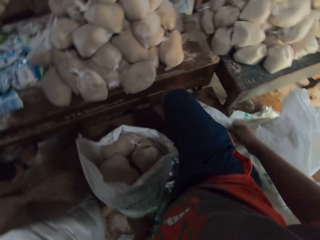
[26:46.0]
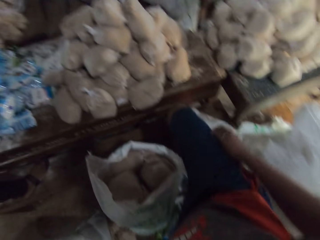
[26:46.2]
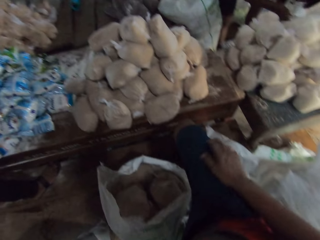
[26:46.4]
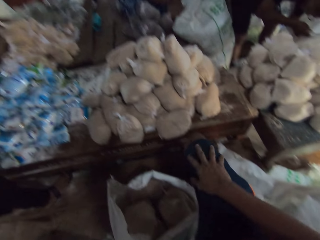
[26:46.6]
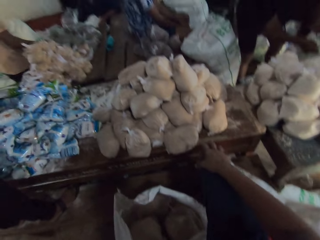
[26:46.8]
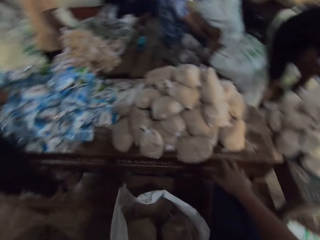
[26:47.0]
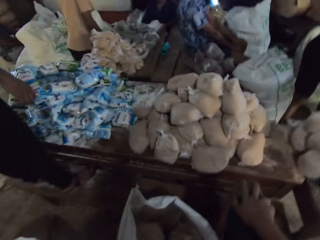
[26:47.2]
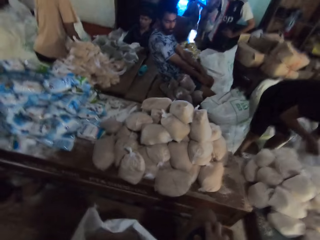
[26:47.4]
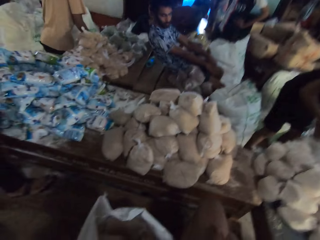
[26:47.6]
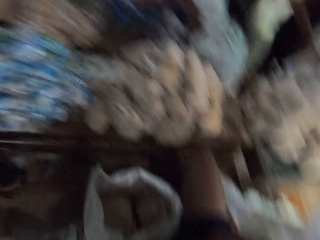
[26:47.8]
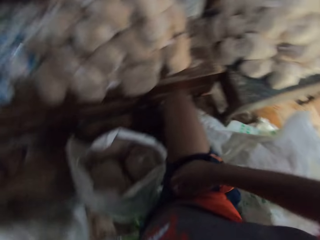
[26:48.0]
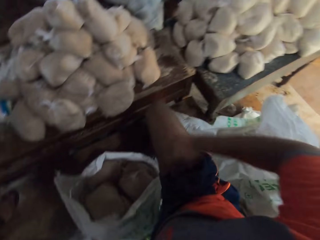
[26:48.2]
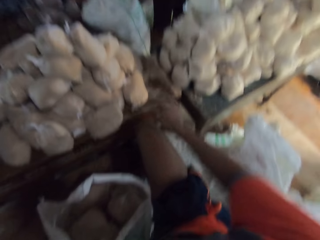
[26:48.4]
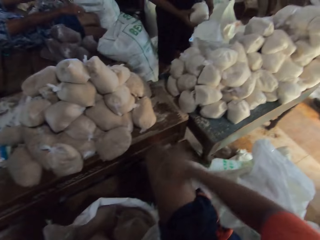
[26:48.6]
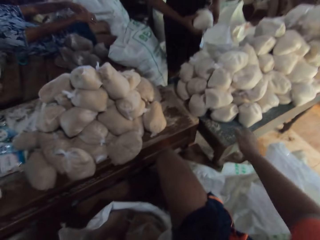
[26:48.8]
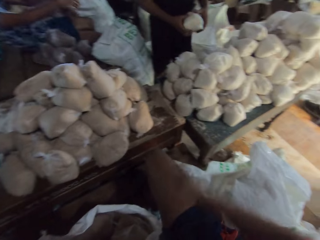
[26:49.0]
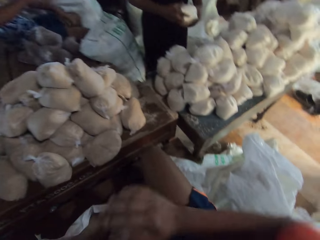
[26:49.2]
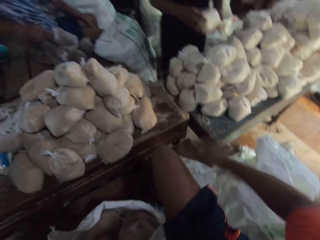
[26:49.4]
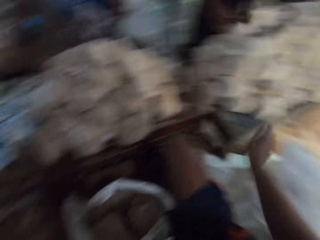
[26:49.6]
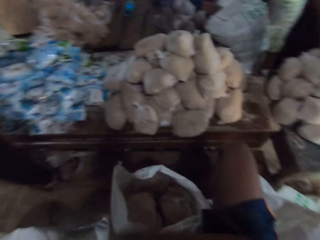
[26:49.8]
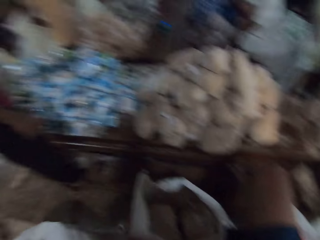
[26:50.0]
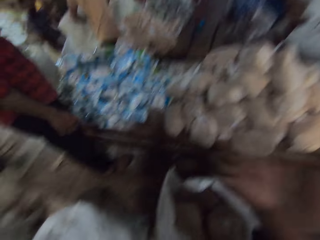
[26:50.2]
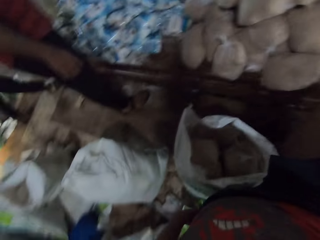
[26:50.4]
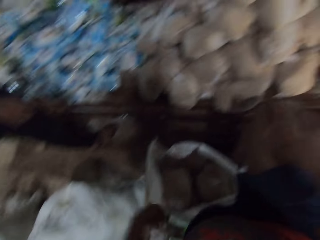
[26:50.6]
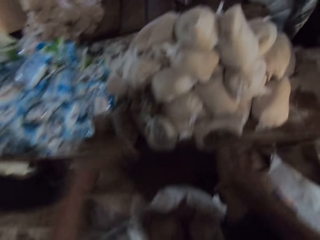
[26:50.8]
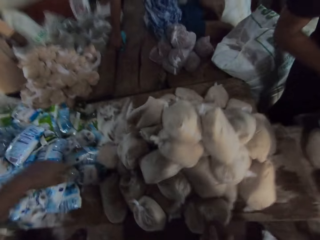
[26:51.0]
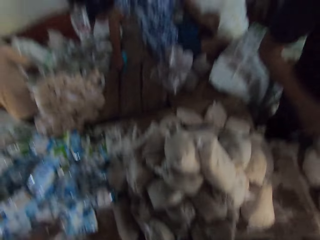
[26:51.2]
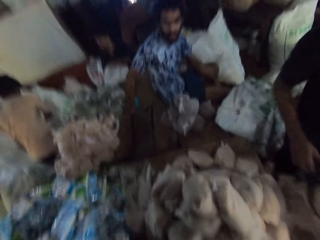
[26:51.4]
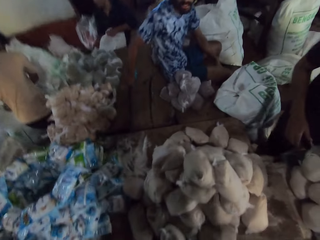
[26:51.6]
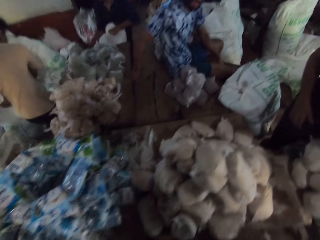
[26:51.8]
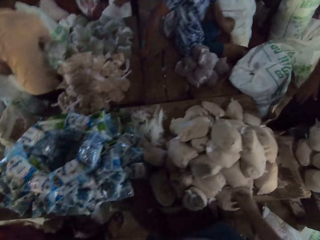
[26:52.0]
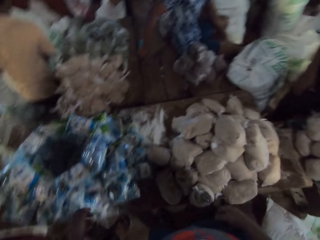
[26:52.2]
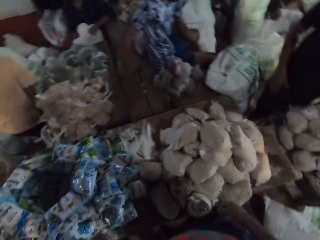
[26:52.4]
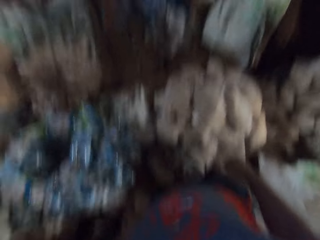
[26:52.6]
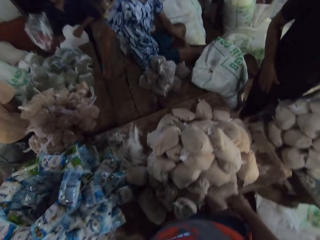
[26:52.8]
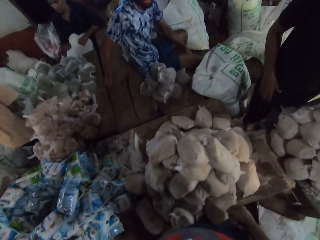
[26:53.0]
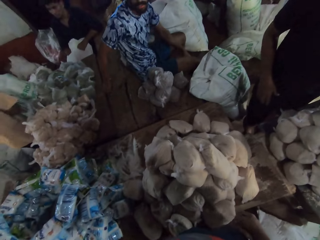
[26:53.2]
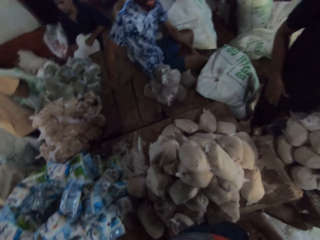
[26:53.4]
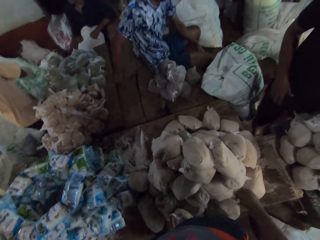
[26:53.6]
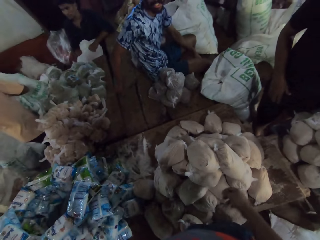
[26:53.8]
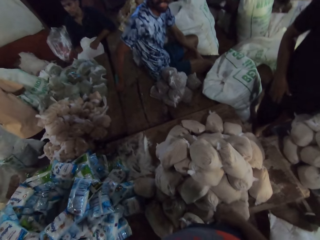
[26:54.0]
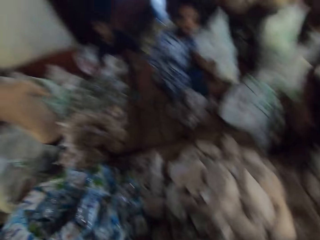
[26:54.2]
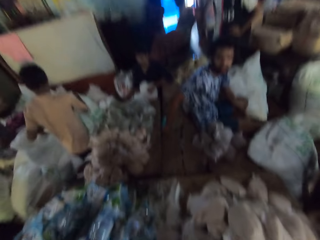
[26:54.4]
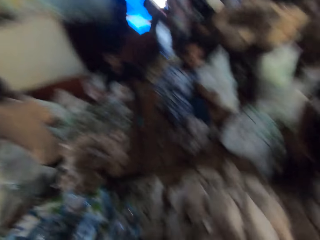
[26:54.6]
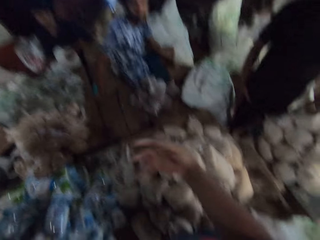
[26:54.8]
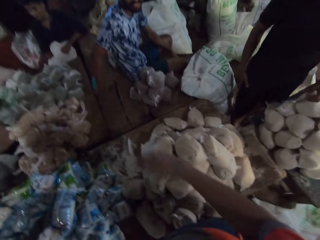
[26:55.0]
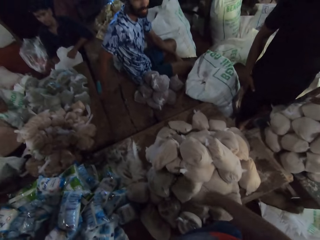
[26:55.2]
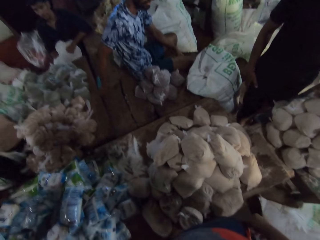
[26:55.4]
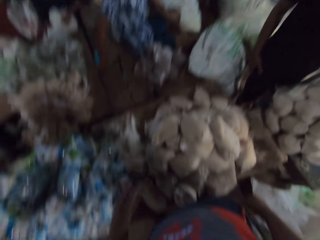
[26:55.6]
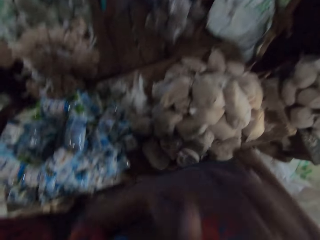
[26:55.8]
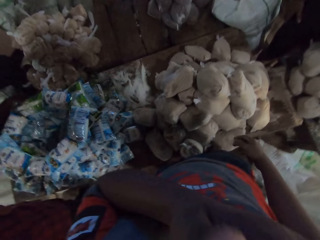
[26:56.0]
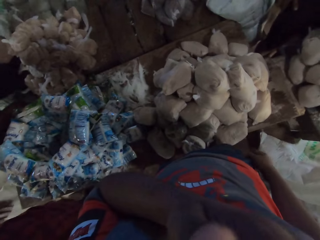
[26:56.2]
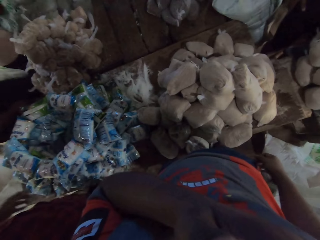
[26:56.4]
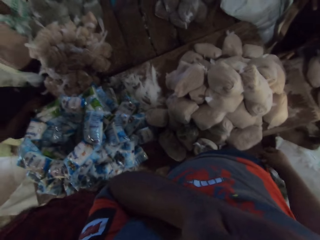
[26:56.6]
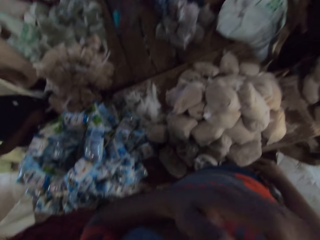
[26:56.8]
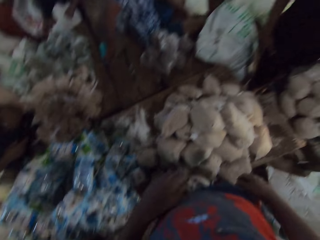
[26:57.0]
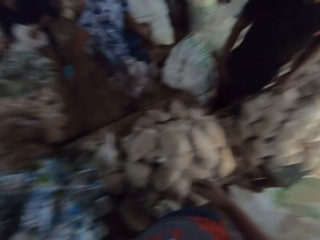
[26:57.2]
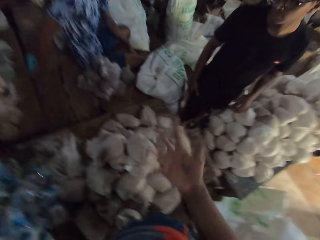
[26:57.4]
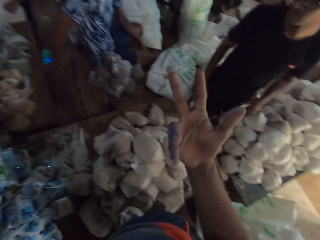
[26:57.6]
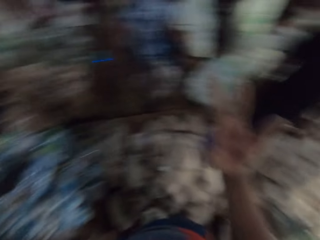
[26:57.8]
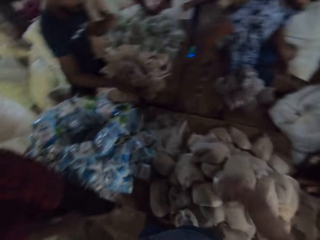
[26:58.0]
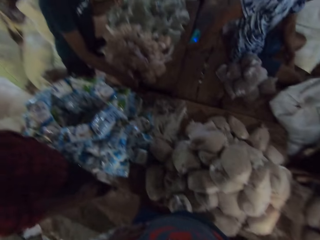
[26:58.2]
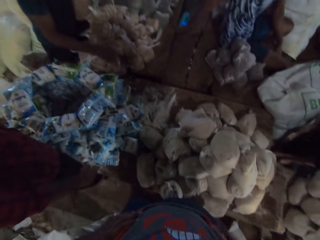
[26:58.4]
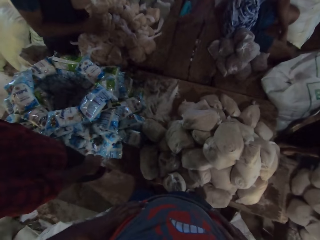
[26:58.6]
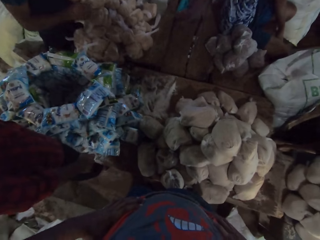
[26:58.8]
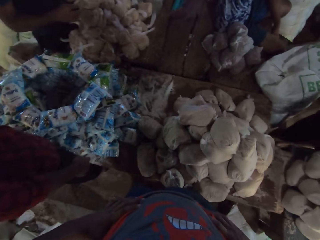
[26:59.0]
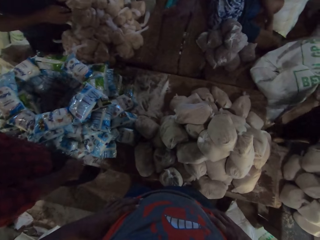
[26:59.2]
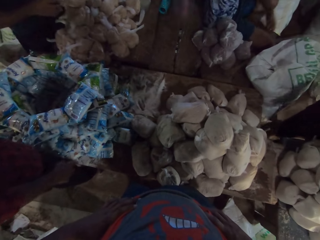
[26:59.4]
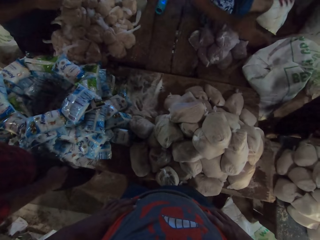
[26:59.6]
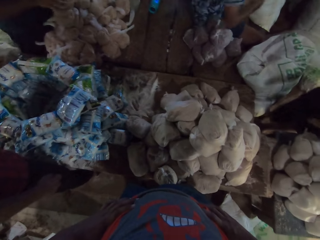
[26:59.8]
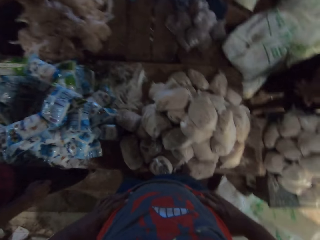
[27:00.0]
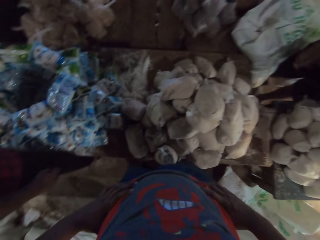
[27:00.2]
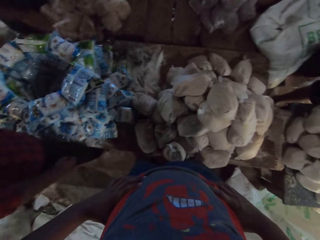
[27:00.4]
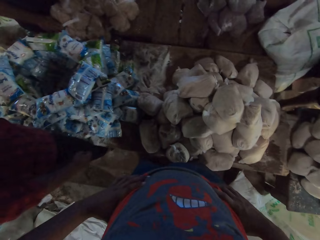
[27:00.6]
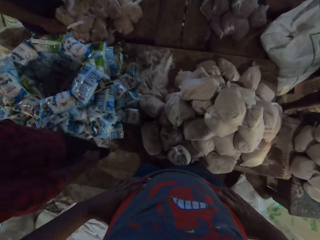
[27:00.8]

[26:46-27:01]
The camera wearer looks around. He converses with the group of people in the factory. He stands on a table in the factory. He gesticulates with his right hand.

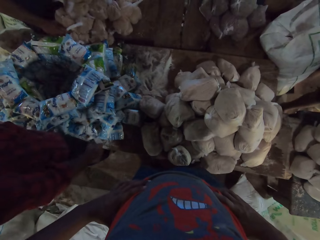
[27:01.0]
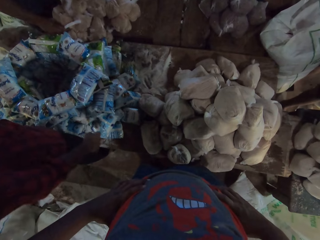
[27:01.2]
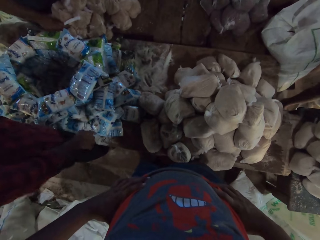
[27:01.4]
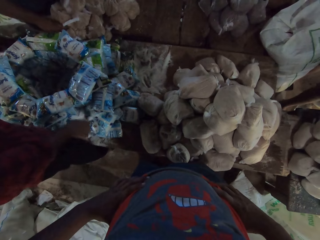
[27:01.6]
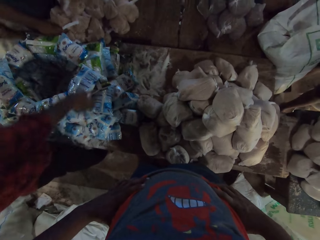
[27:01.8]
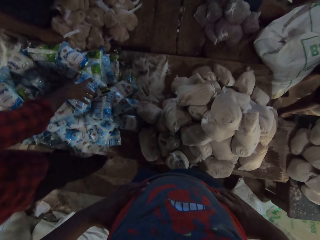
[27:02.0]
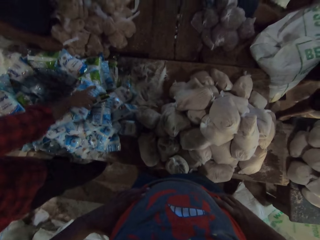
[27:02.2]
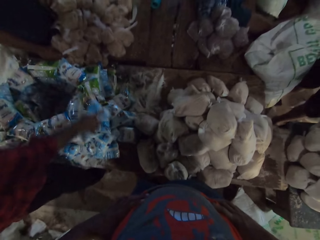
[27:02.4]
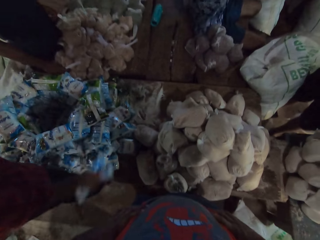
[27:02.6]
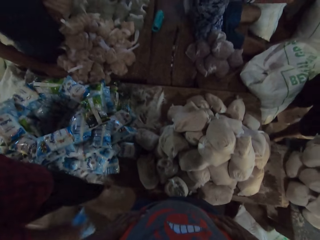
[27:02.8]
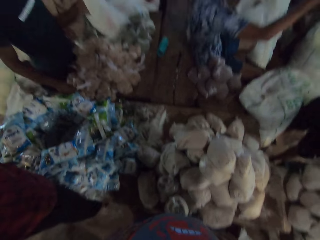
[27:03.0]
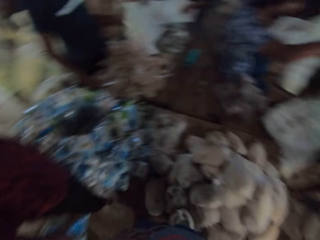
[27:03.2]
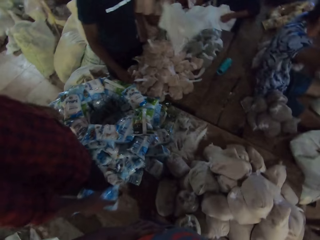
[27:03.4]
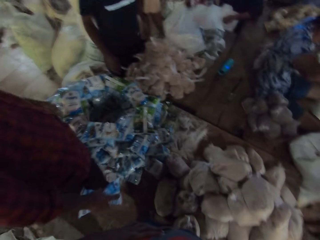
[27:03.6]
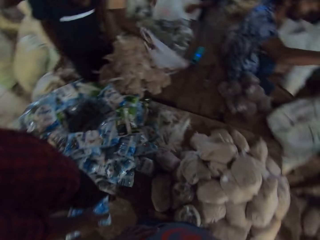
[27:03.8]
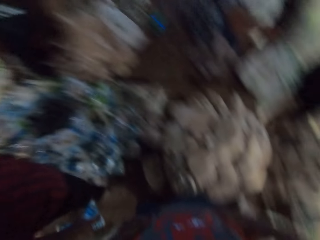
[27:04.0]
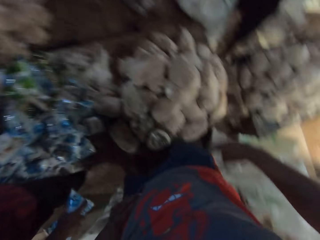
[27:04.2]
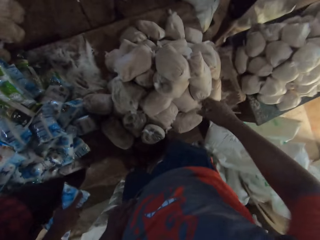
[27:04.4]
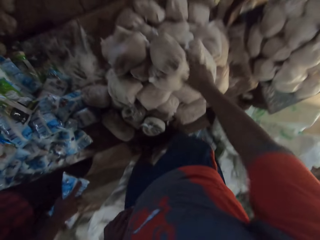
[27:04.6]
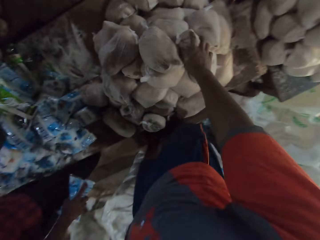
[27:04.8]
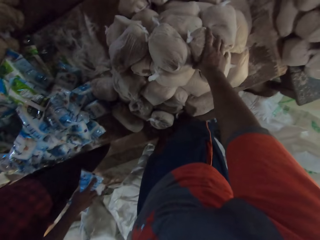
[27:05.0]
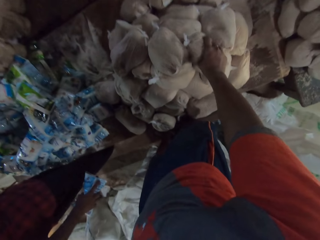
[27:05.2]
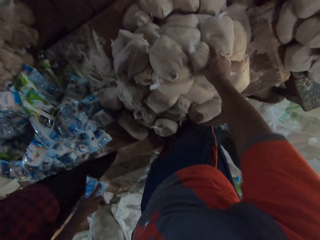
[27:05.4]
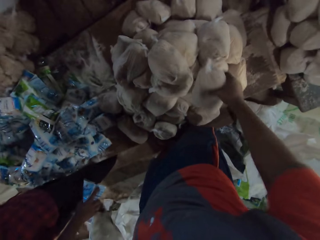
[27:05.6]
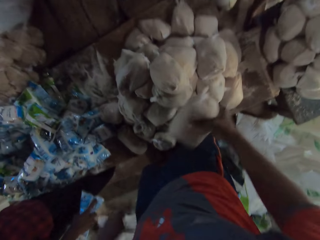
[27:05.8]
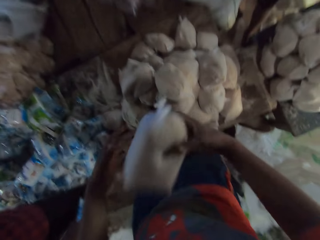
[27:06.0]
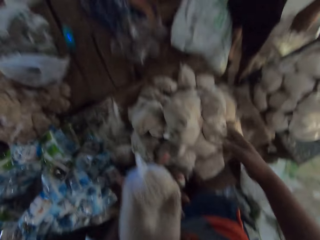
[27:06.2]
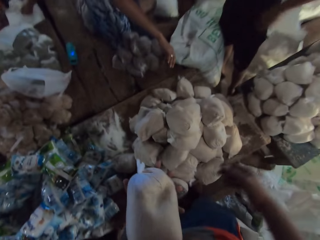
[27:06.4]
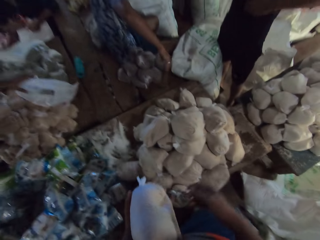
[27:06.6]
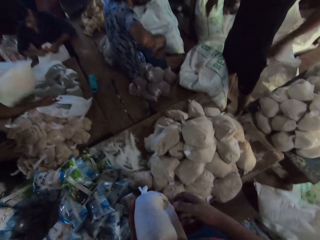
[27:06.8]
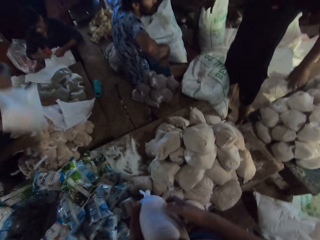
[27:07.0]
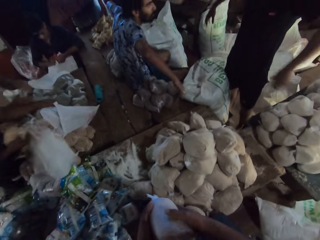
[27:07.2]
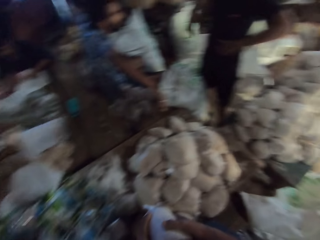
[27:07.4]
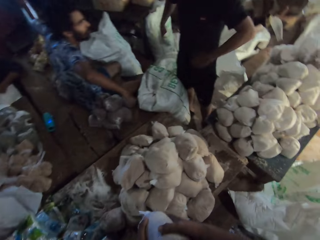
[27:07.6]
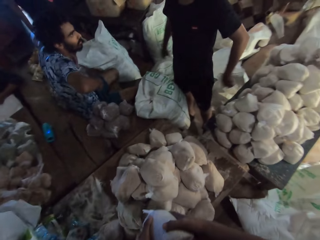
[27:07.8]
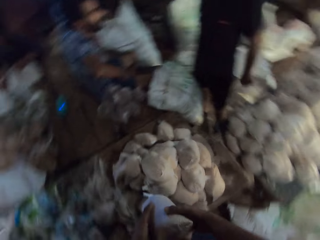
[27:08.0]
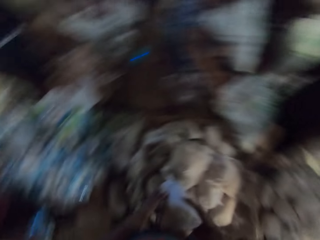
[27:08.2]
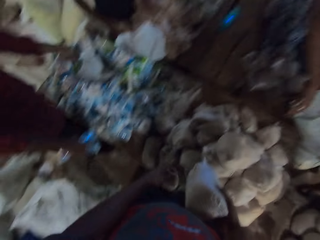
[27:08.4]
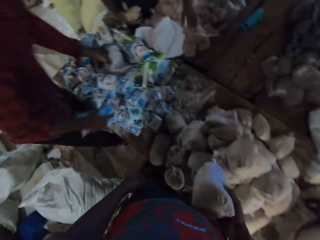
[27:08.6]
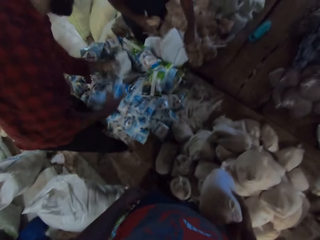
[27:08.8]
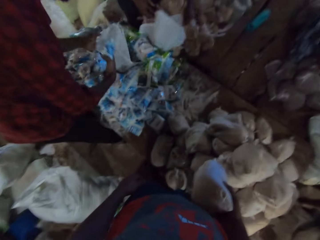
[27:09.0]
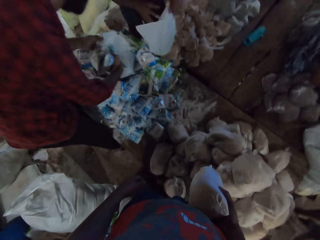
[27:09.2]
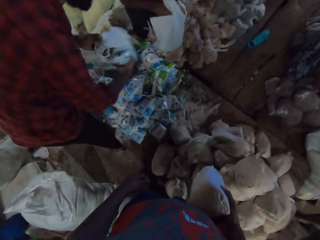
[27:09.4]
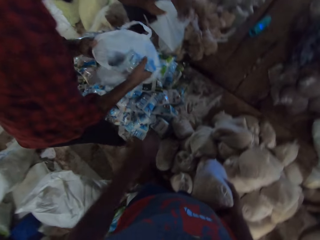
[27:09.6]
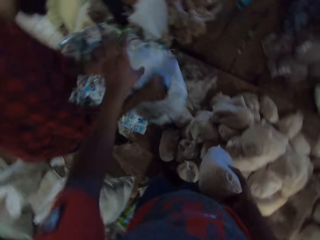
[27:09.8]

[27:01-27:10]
A man picks a pack of milk from the table with his right hand. The camera wearer looks around. He touches the packets on top of the table. He picks a bread from the table with his right hand. He throws the bread in his right hand to his left hand. He touches the sachet. The man puts the bread in his right hand in the white nylon in his left hand.
